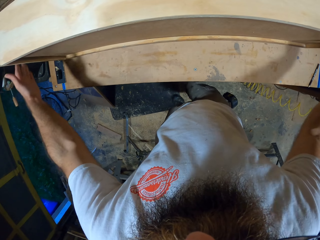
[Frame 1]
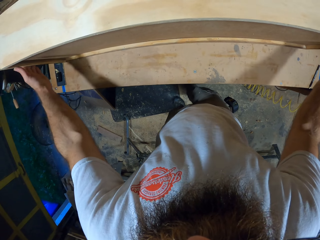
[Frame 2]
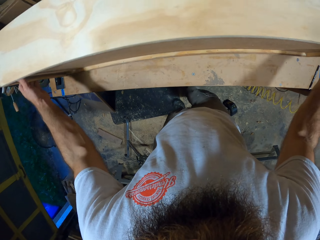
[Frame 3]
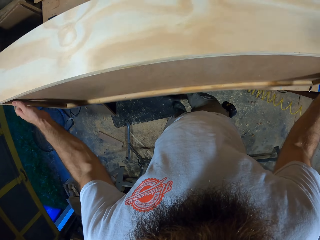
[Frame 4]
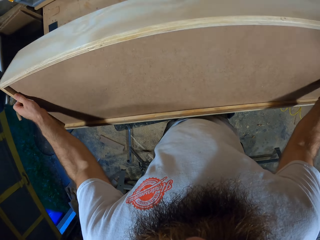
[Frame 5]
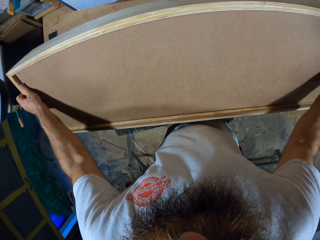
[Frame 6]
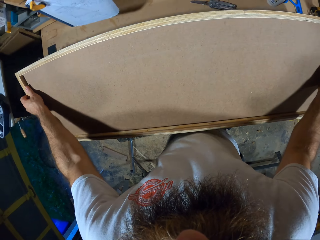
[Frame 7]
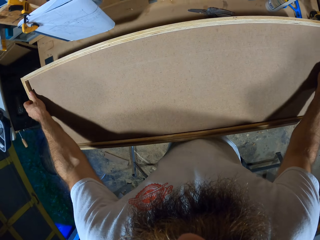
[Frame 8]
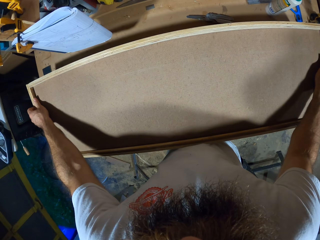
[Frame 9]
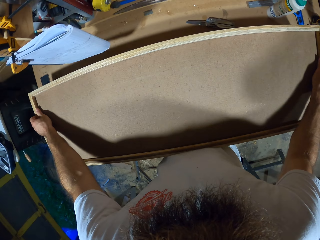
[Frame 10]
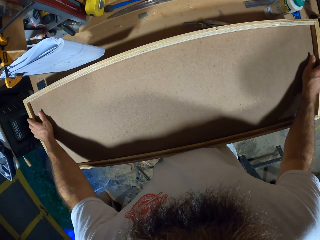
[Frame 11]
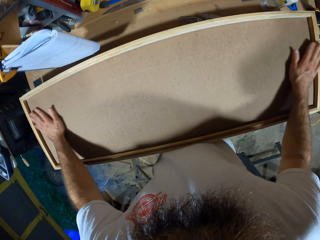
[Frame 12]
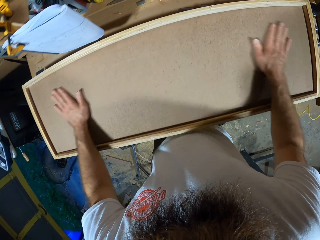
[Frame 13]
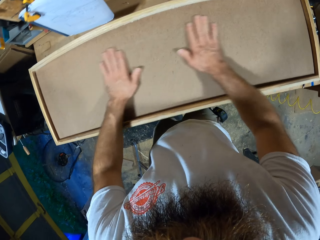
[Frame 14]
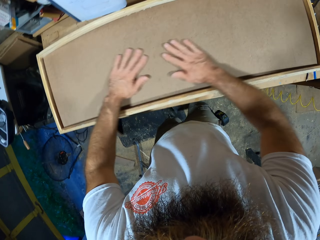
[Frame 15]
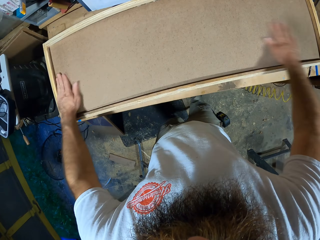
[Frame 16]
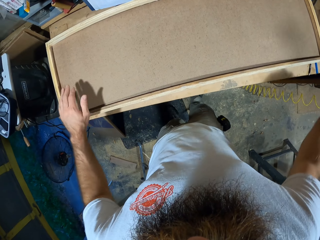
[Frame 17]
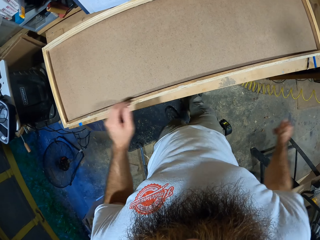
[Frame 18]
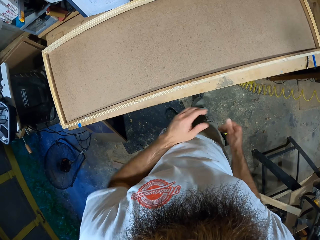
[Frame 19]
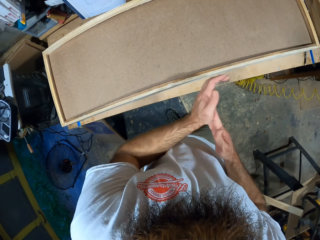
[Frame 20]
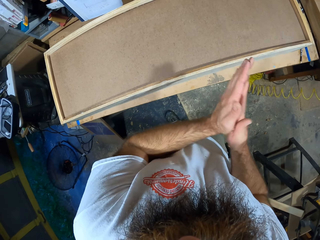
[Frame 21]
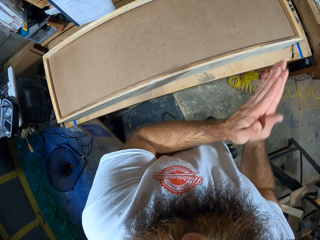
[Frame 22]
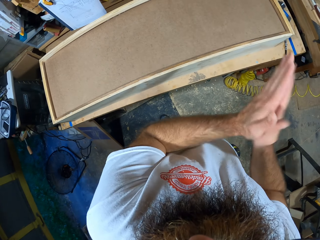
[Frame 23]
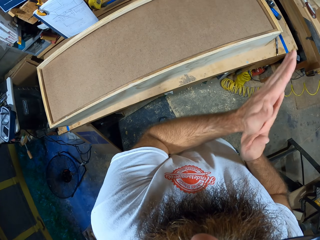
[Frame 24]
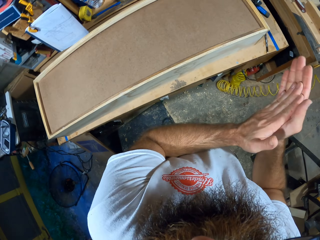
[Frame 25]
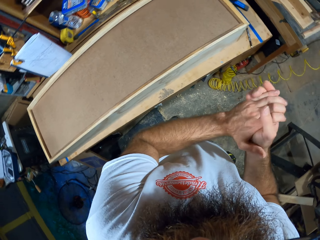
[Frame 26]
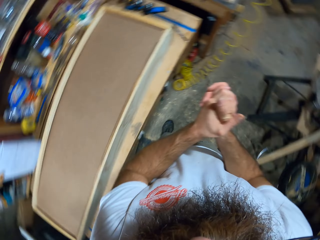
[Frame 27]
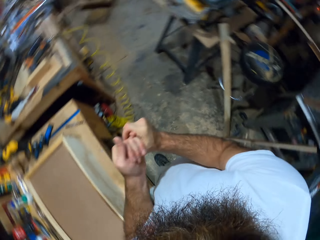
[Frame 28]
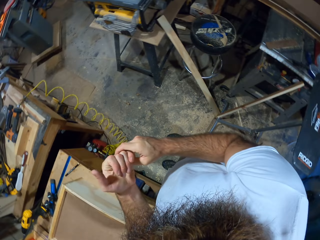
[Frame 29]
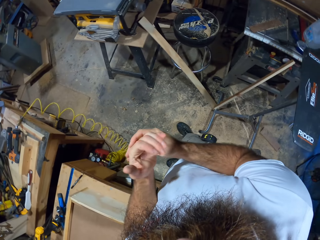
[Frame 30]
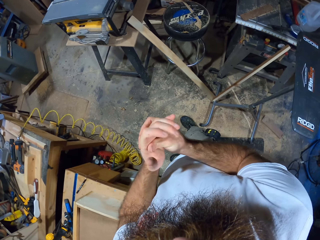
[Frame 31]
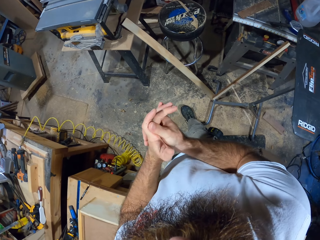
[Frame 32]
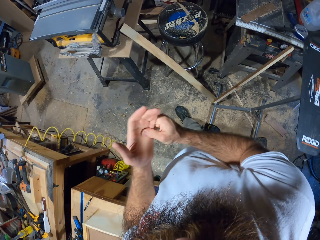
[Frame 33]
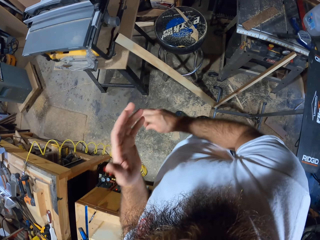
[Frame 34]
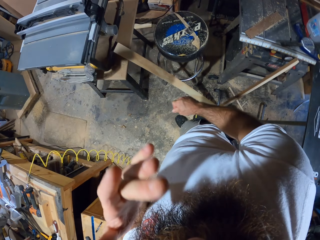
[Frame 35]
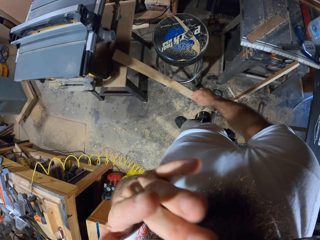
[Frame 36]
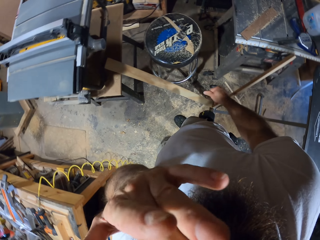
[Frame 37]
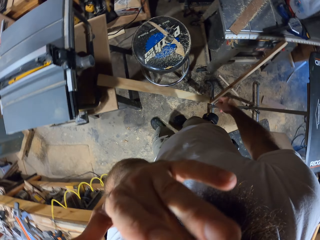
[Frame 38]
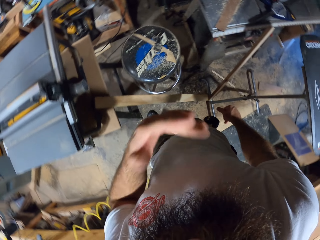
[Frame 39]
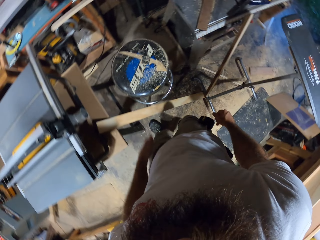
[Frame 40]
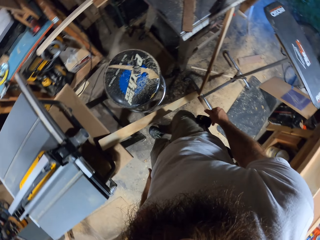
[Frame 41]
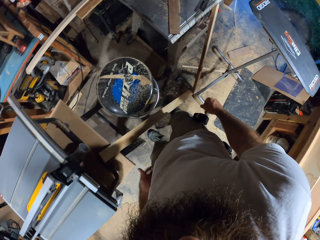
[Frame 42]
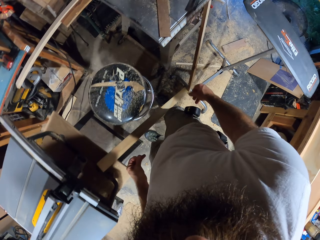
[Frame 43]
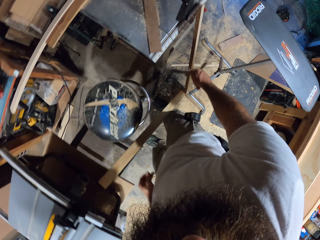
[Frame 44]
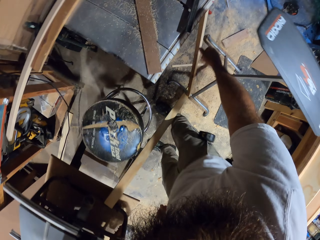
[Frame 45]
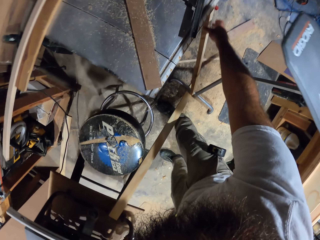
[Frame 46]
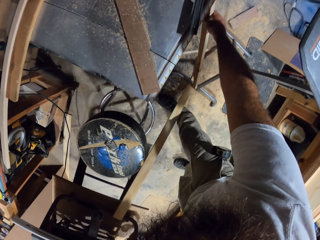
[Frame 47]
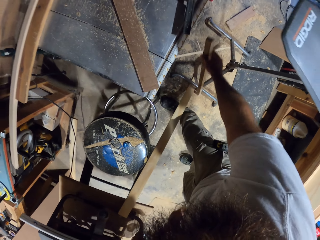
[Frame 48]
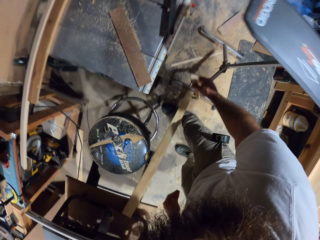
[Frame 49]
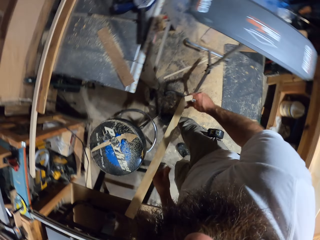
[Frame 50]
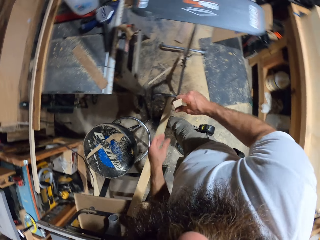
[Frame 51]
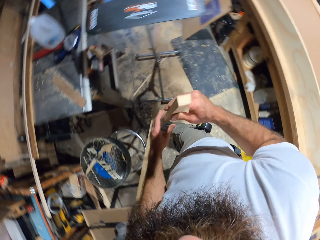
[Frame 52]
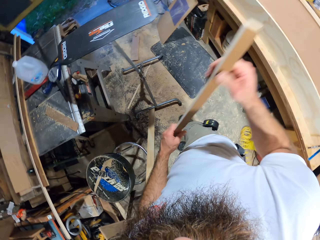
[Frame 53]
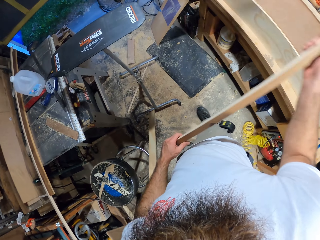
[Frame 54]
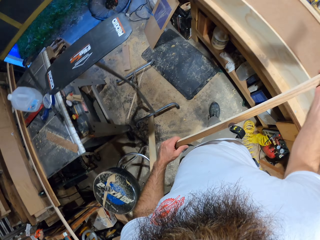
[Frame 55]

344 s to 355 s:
The camera wearer turns the wooden frame on the table with his hands. He rubs his hands together. He picks up a piece of wood against a table with his right hand.

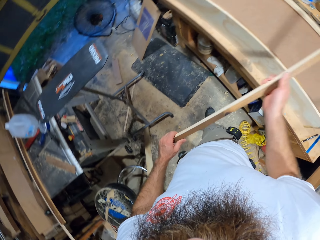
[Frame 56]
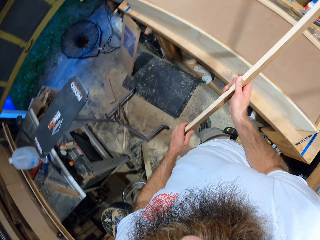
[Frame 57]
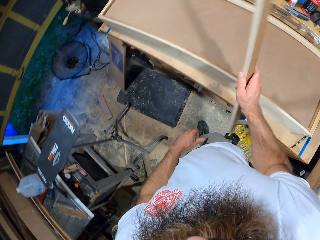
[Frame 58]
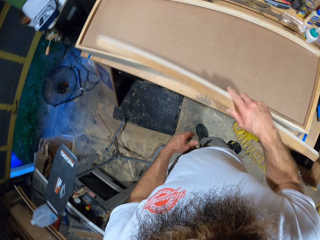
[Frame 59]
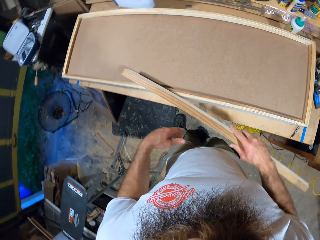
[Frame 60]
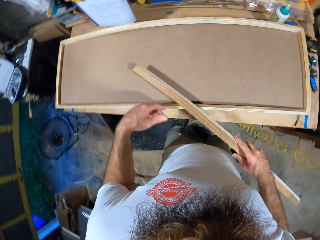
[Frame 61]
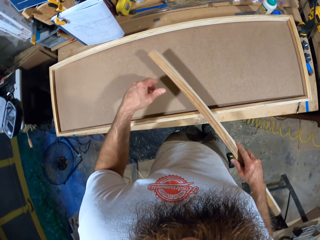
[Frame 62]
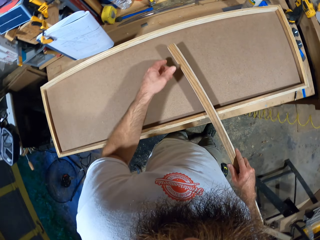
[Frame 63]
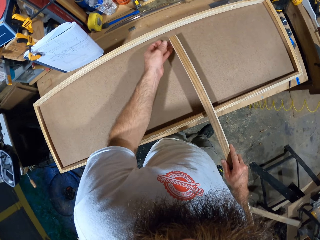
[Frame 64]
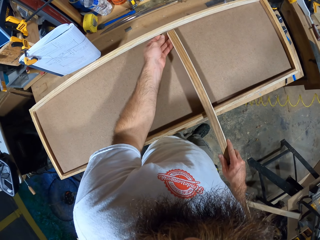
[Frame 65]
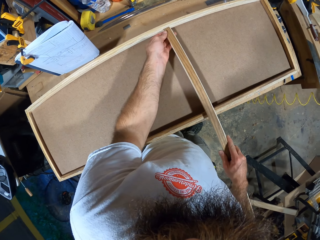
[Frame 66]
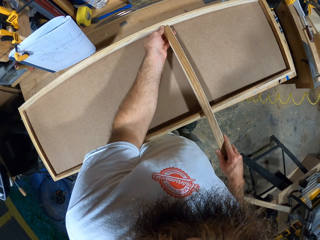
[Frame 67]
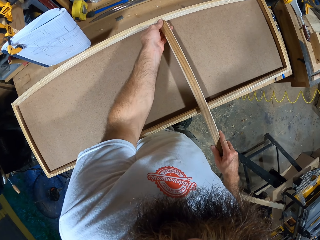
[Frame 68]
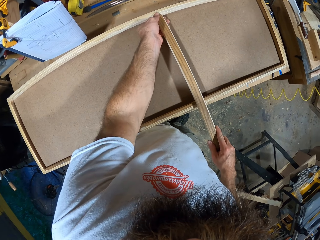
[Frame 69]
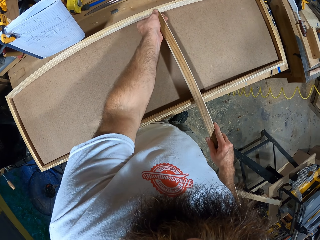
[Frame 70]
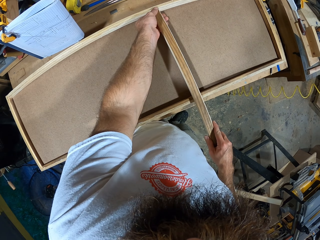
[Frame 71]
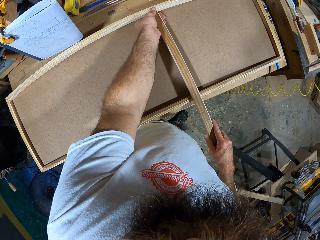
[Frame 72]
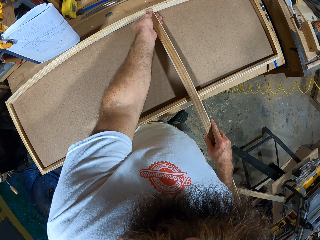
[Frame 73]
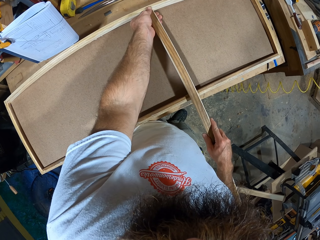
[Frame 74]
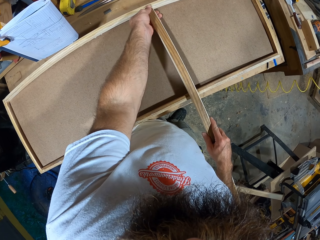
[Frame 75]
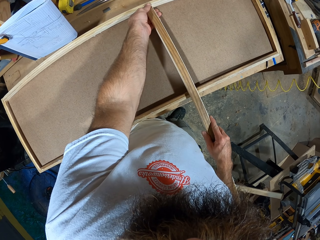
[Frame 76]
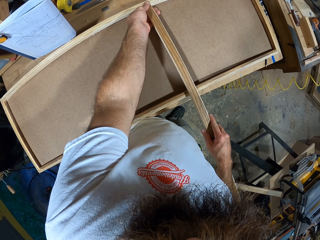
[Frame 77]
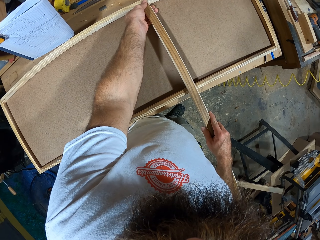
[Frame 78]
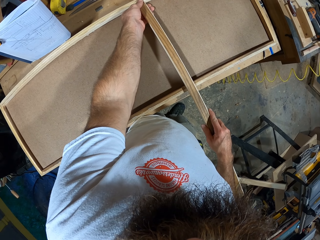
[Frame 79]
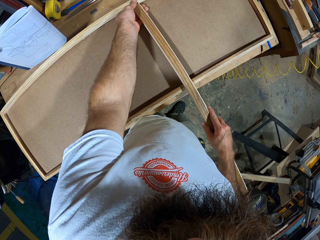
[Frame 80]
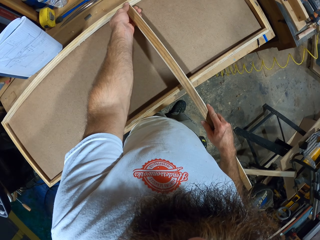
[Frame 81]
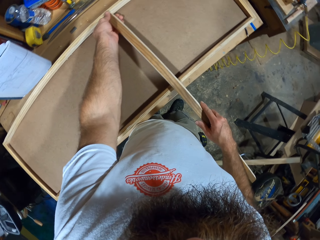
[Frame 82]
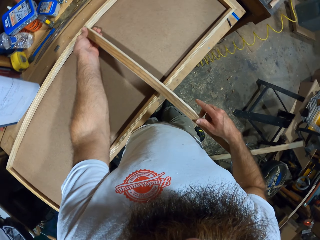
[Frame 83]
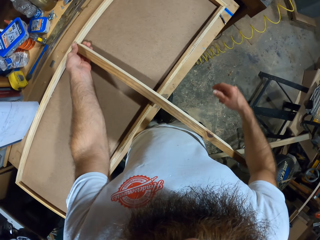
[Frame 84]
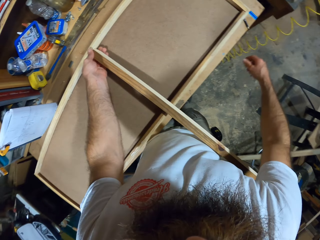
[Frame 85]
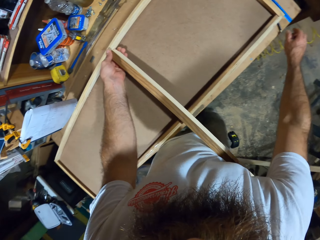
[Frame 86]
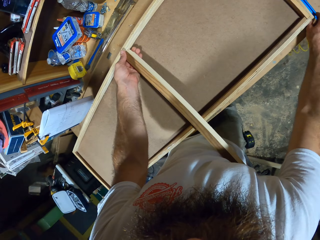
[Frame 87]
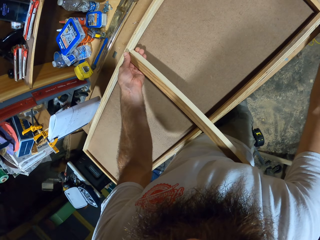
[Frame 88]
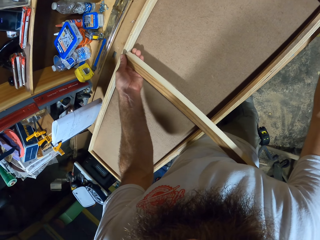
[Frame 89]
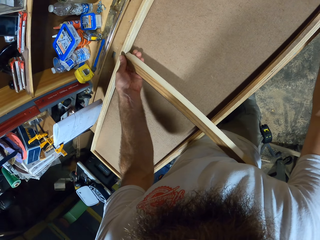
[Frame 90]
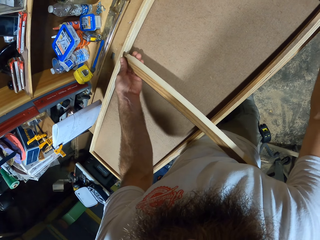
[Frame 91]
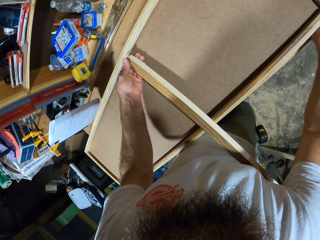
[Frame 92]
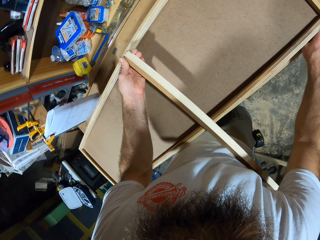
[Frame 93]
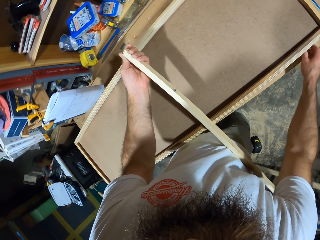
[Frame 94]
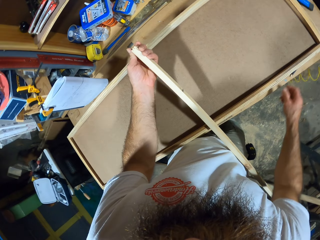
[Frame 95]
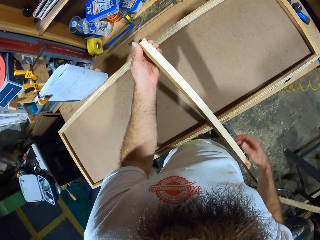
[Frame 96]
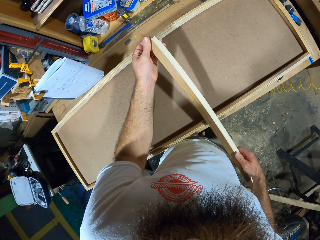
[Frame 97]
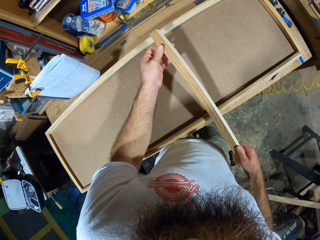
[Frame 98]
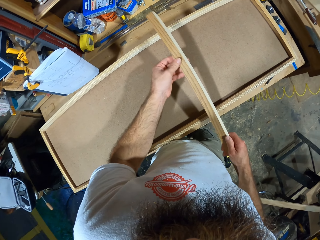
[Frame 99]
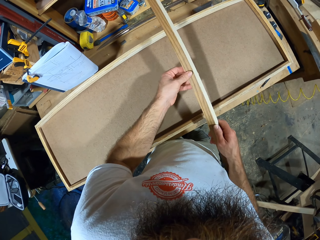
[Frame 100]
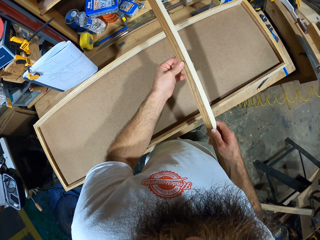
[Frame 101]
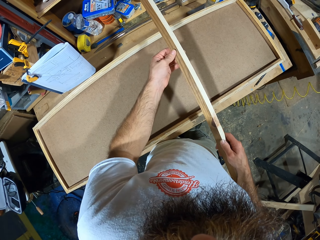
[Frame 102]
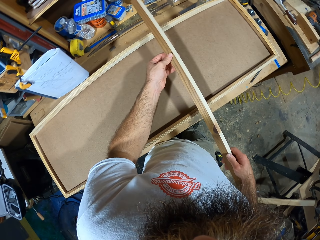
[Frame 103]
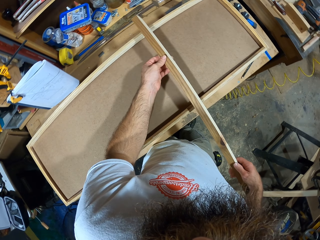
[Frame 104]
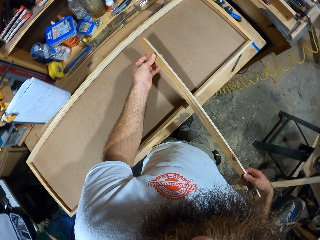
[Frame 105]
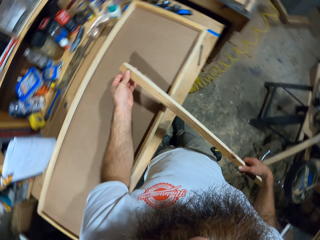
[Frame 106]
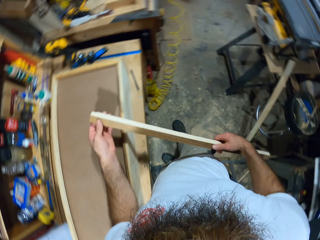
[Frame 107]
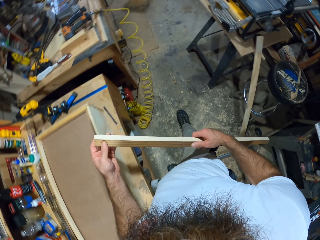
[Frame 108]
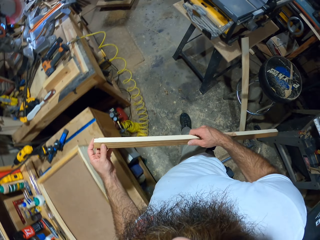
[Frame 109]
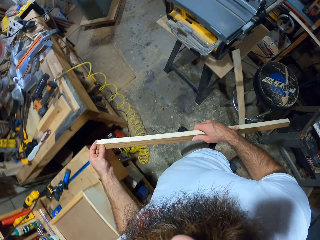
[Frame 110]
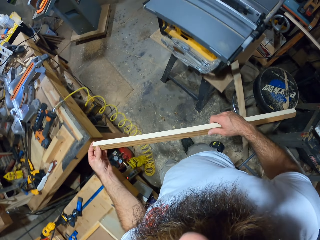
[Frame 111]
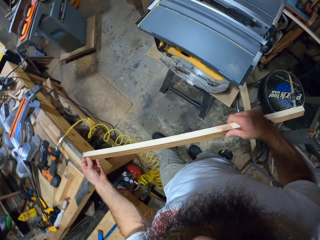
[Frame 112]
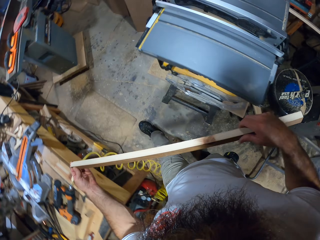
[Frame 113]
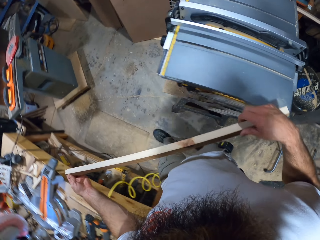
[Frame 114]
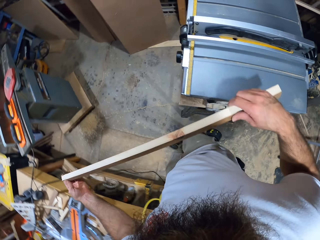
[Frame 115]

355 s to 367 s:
The camera wearer holds the piece of wood in his right hand with his left hand. He measures the wood on the box. He places the wood in his hands across the wooden frame.
